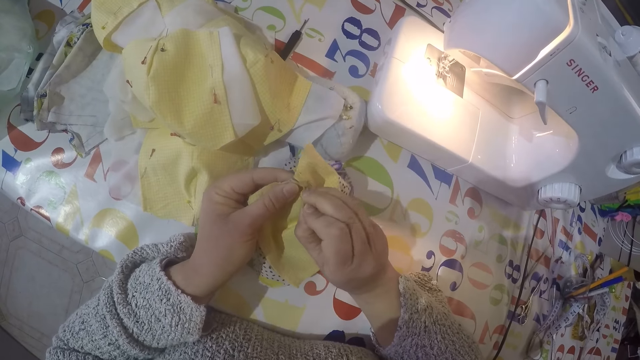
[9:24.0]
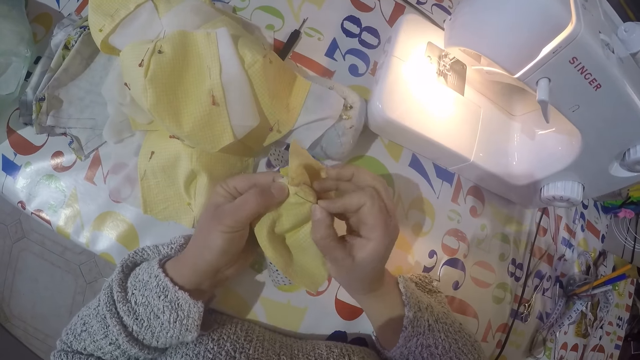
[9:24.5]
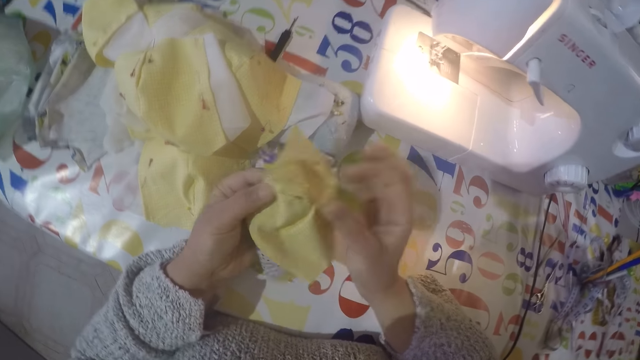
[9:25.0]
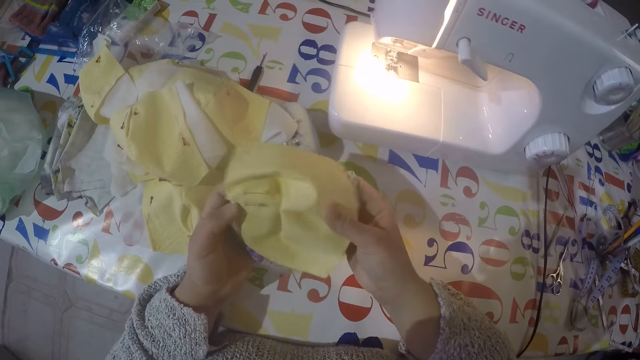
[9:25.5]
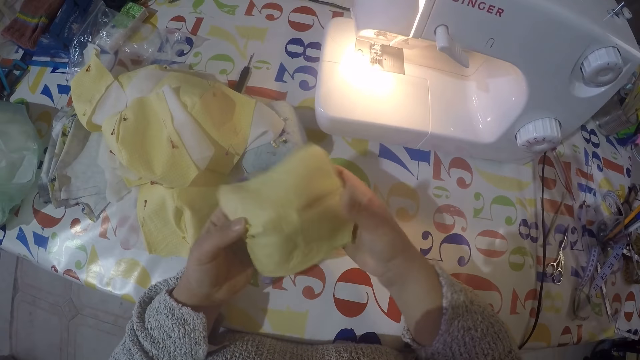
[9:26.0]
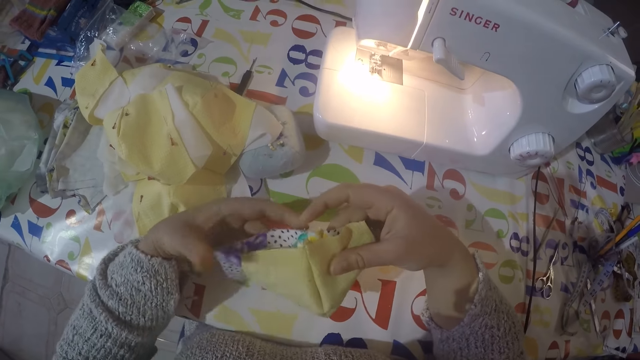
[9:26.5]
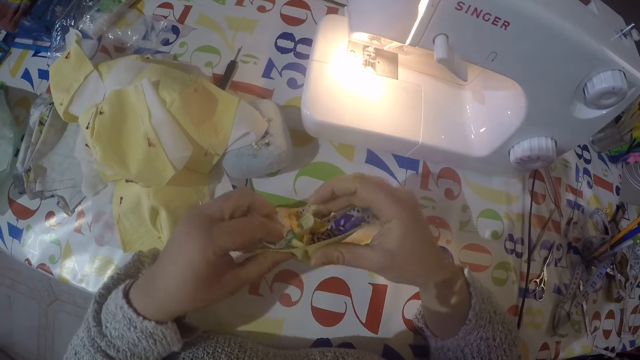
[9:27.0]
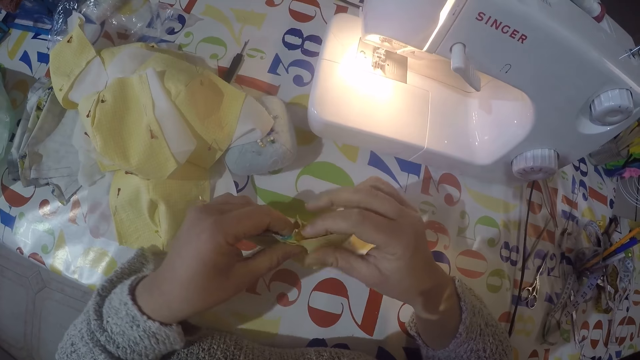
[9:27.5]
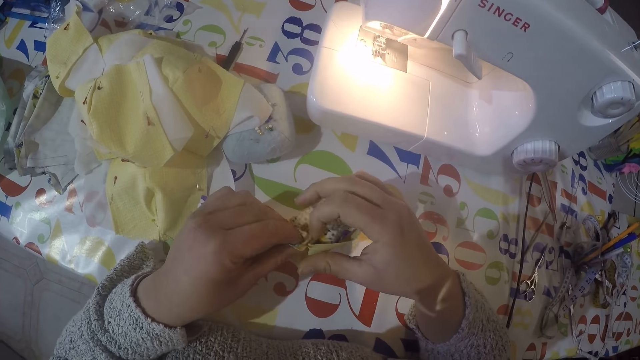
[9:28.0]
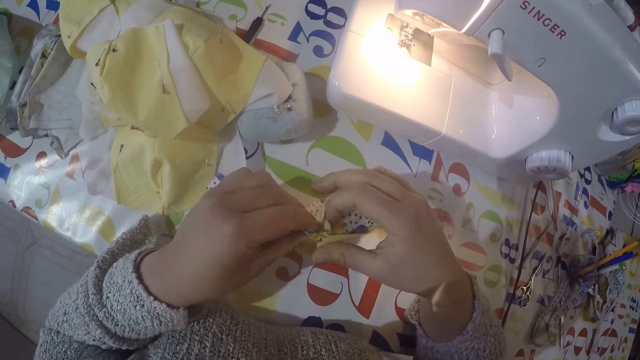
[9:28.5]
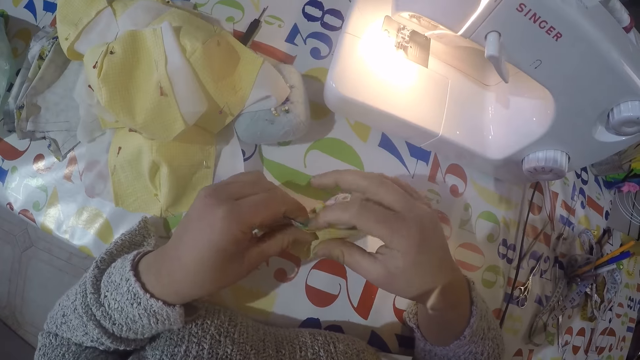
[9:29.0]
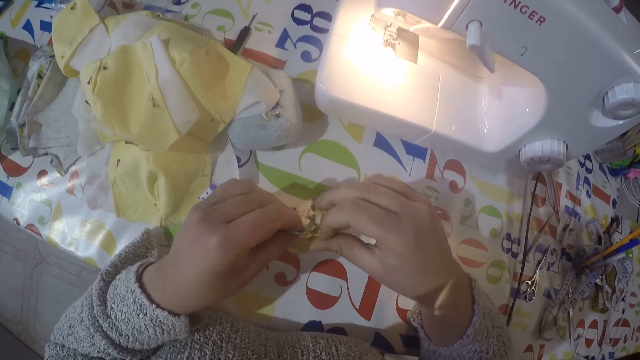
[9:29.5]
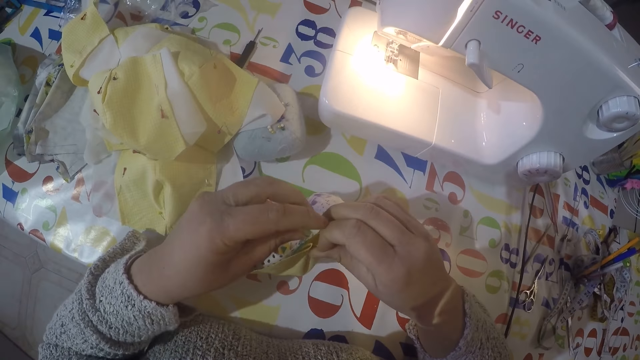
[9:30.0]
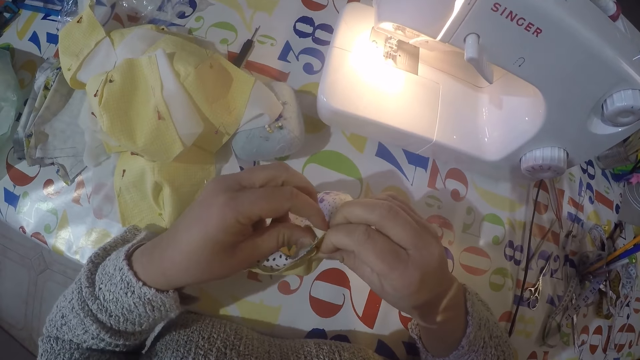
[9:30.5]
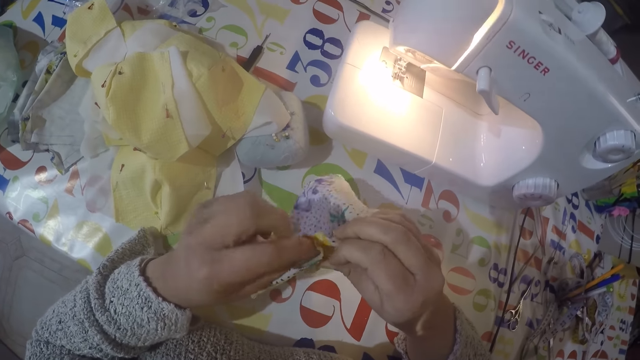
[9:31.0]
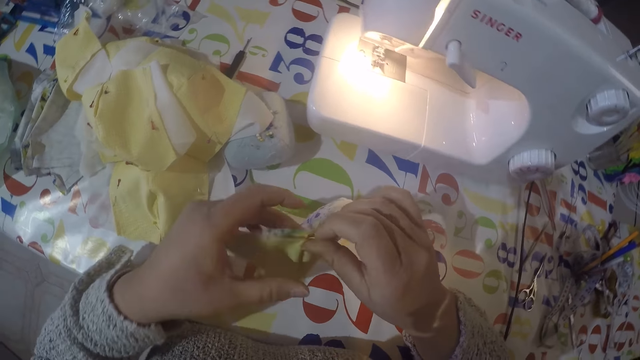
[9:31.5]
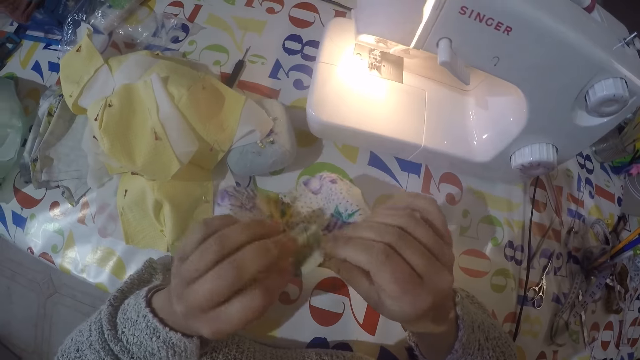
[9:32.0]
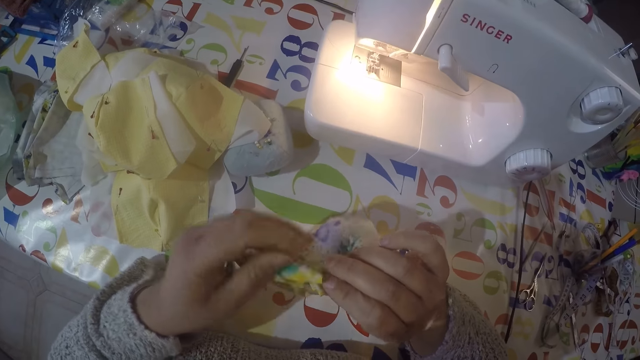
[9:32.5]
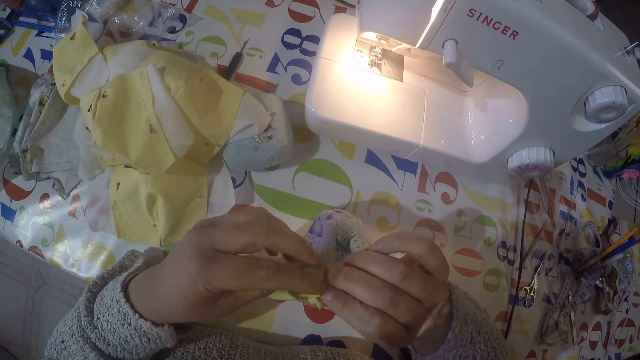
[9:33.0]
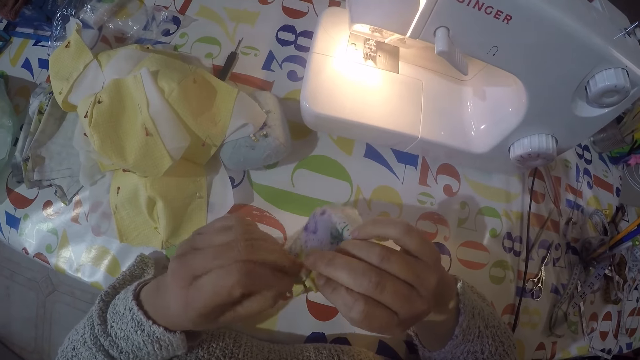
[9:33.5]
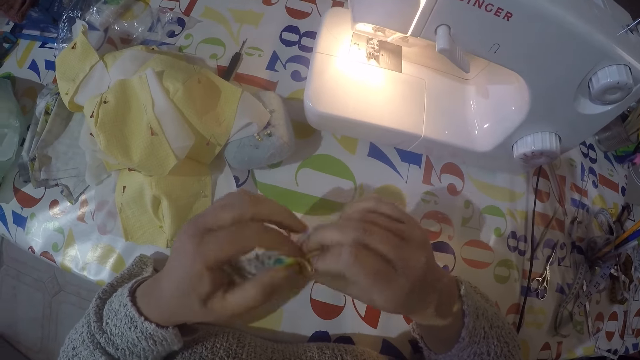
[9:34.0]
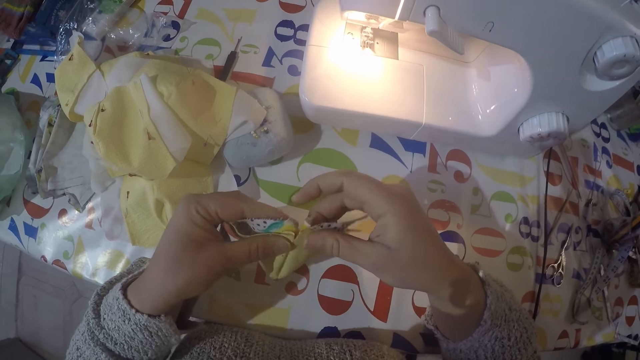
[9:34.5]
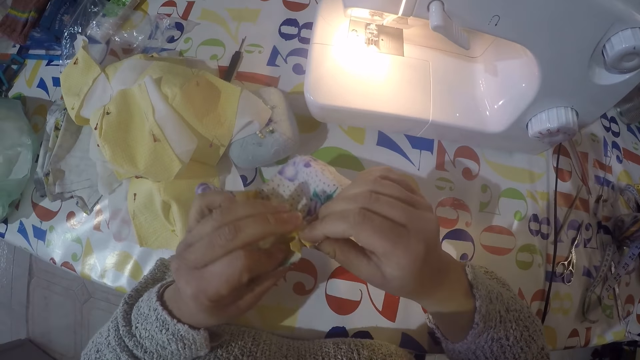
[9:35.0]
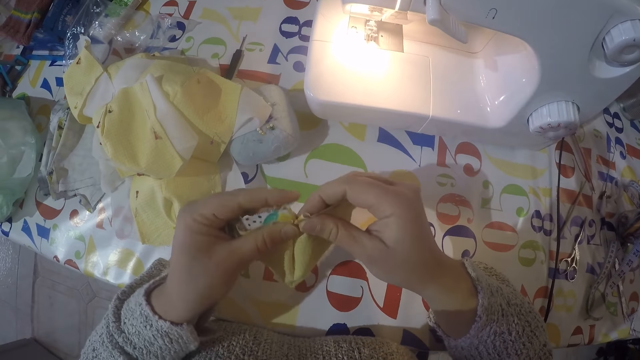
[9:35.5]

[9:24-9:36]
The camera wearer puts the pin in a piece of cloth.

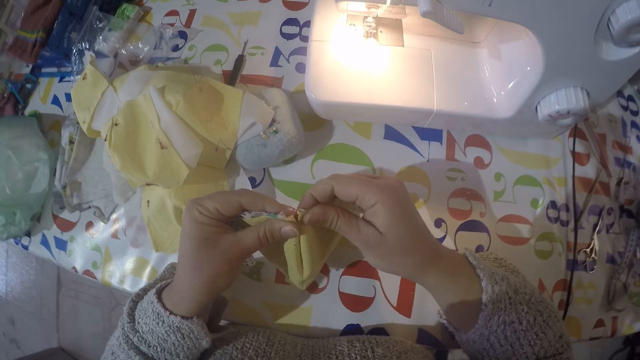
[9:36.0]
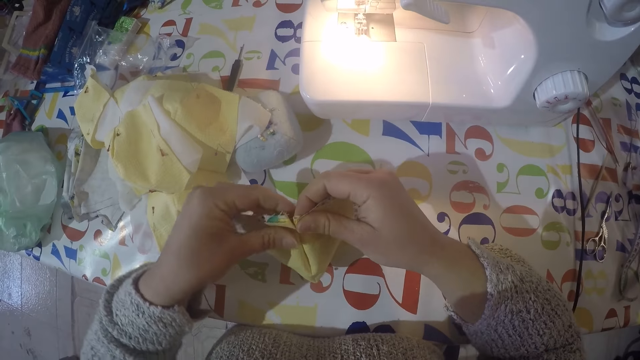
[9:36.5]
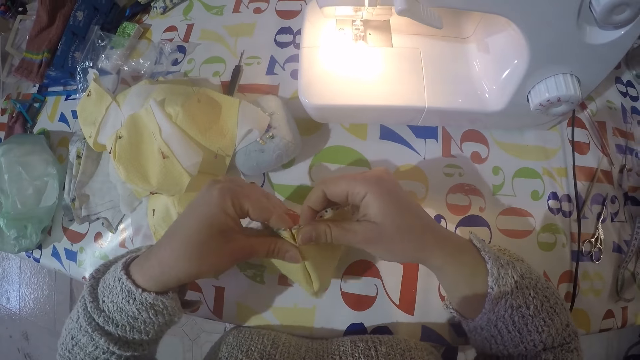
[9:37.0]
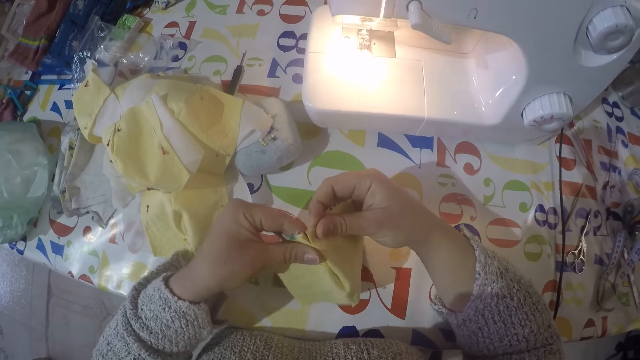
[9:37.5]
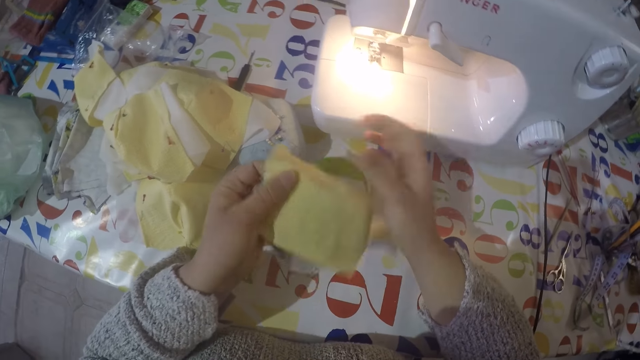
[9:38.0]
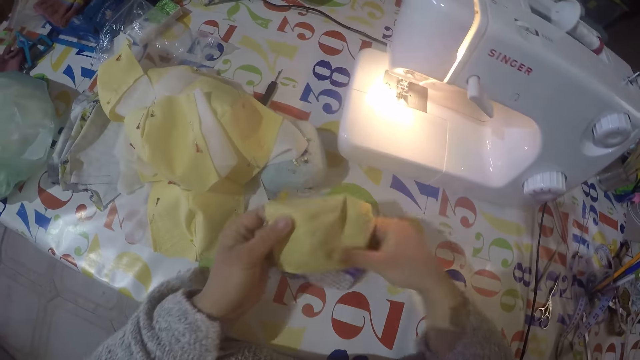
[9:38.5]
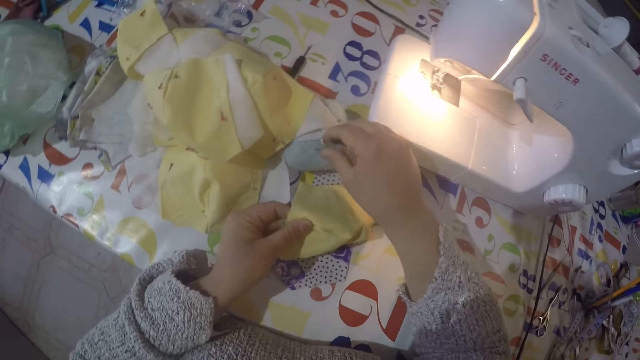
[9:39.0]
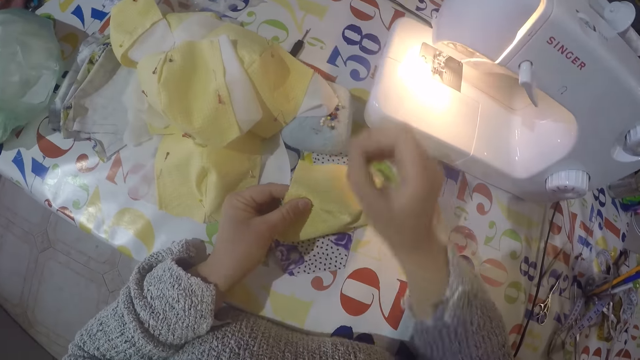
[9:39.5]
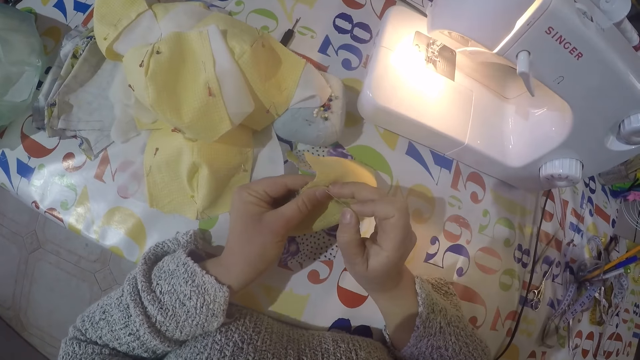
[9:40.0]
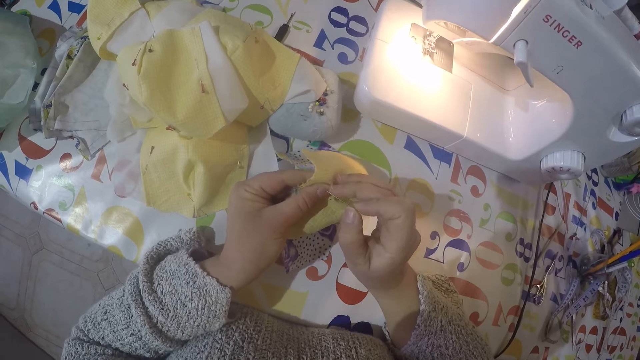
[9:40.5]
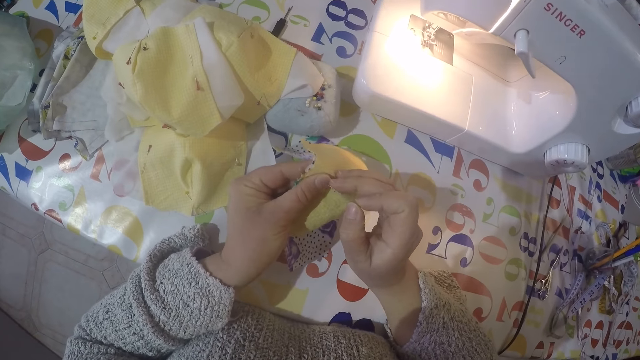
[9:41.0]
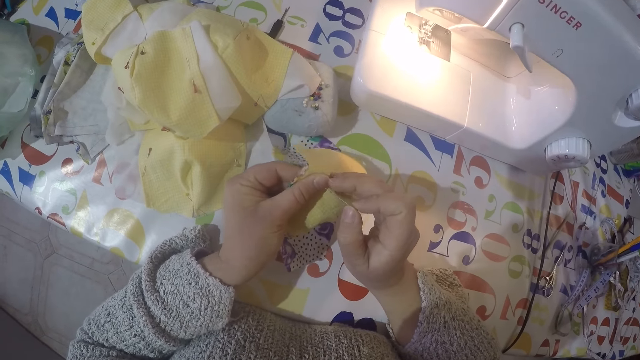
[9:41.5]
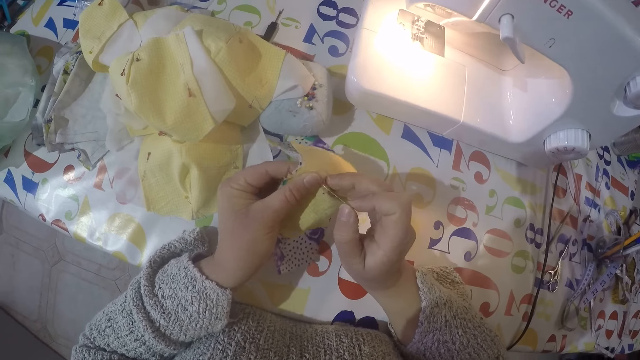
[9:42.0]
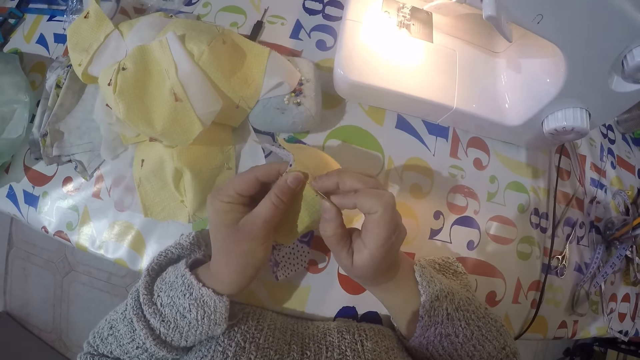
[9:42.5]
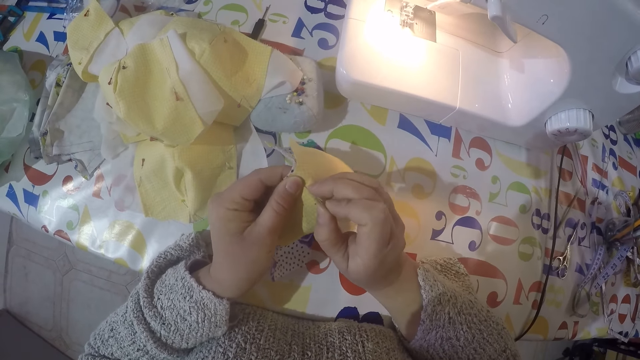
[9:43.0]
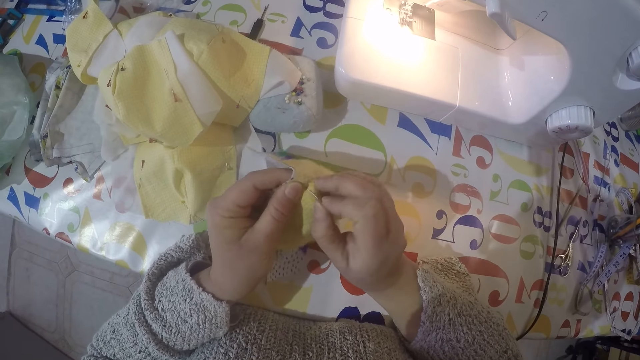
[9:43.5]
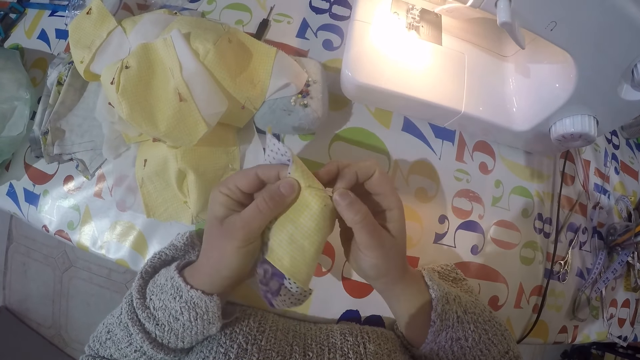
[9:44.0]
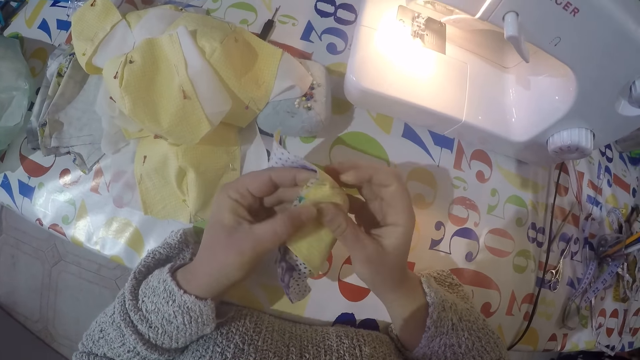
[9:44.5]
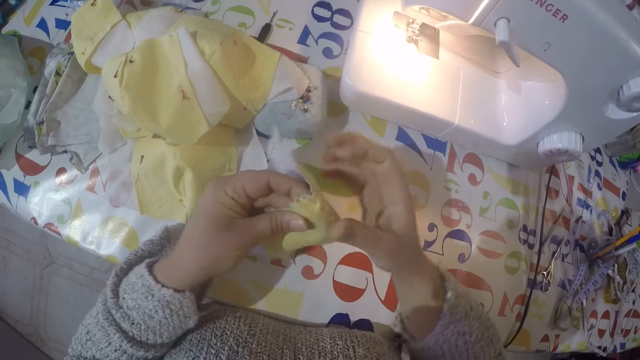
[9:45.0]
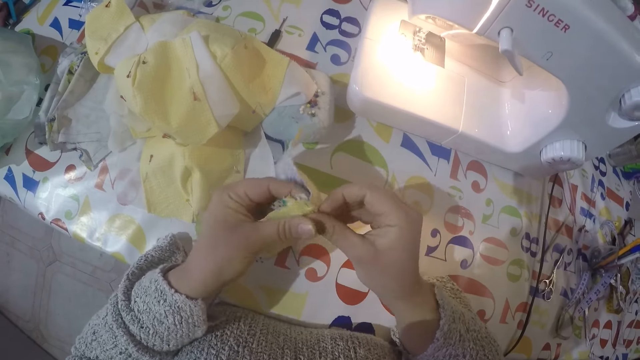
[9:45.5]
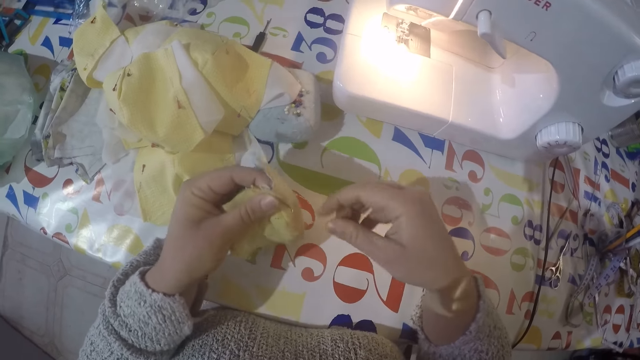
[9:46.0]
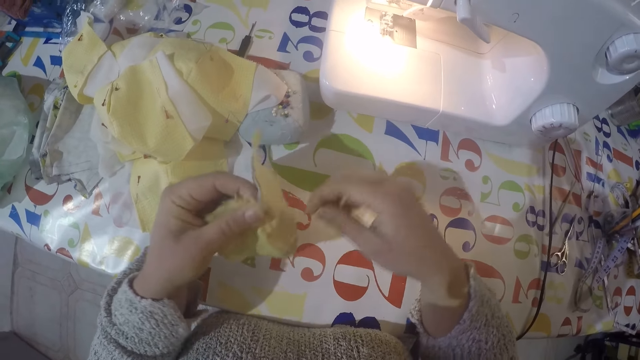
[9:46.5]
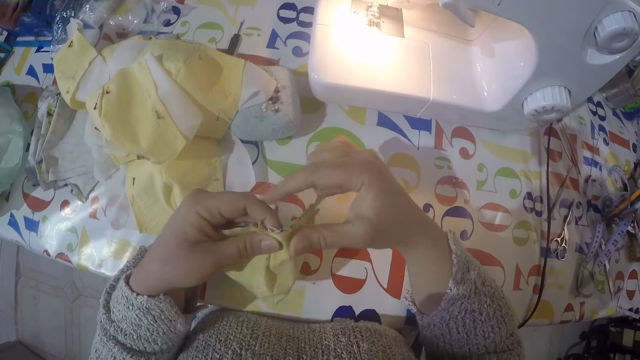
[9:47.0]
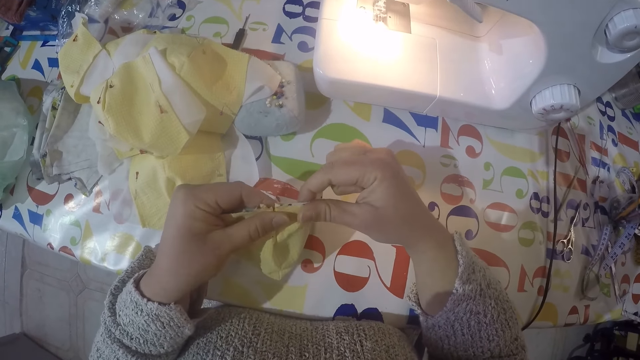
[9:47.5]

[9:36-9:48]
The camera wearer picks another pin. They put the pin in a piece of cloth.
